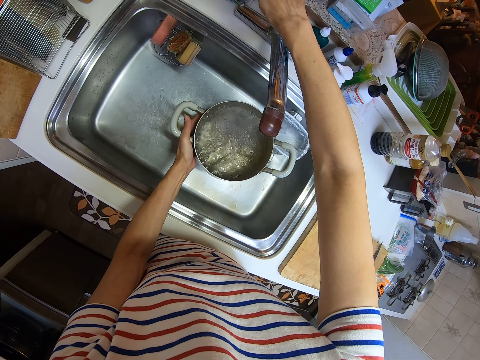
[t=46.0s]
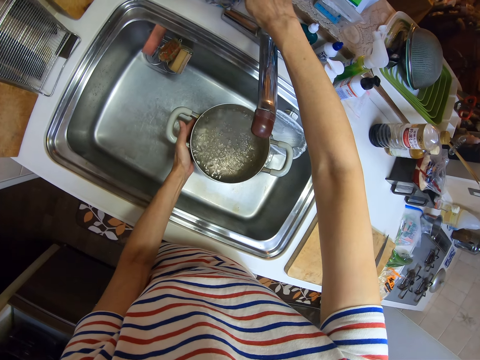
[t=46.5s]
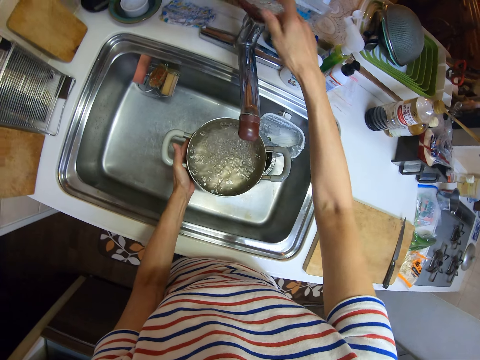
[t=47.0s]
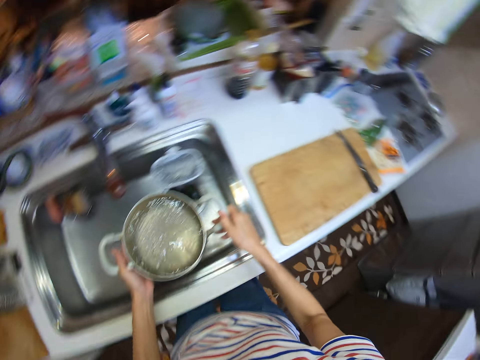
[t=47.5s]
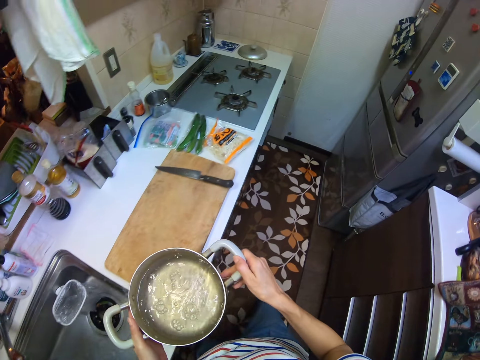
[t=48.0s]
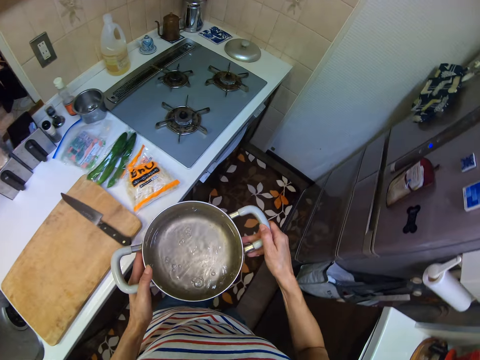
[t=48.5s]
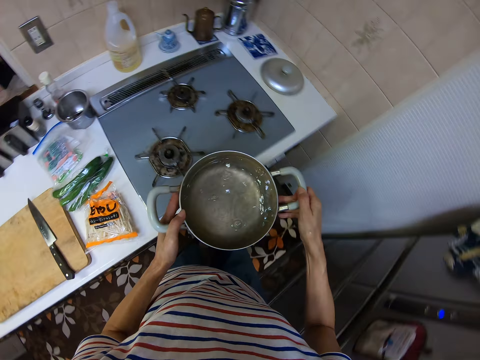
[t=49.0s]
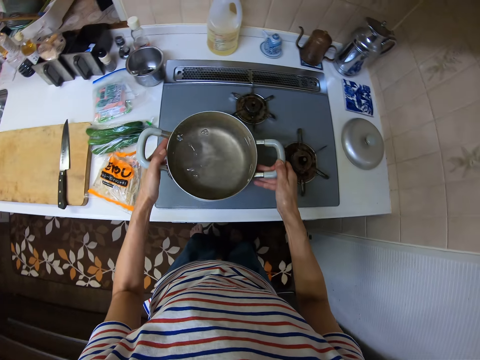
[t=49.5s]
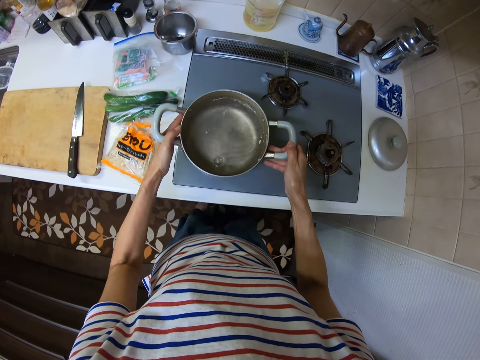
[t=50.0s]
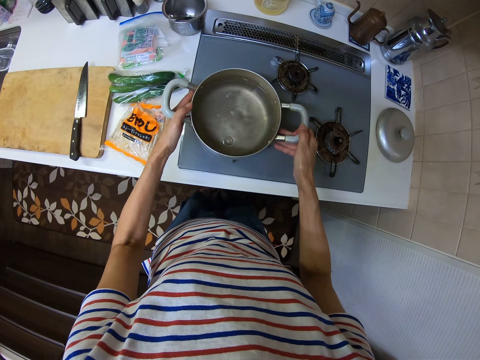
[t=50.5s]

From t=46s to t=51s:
The camera wearer turns off the tap using his right hand. He holds the handle of the pot using his right hand. He moves to the cooker. He drops the pot on the cooker using both hands.

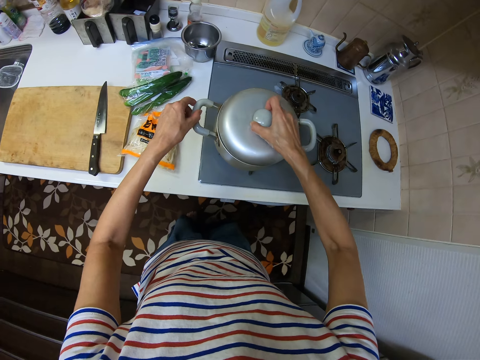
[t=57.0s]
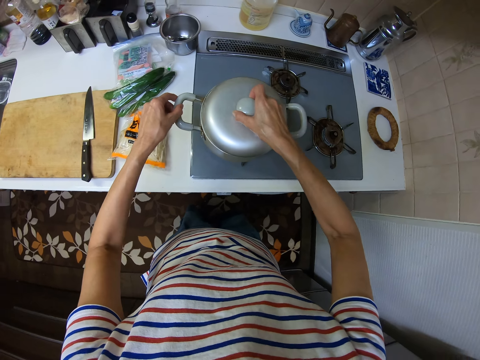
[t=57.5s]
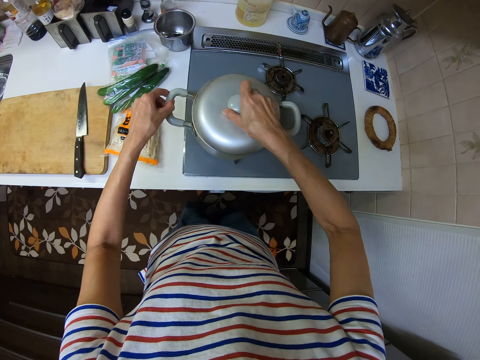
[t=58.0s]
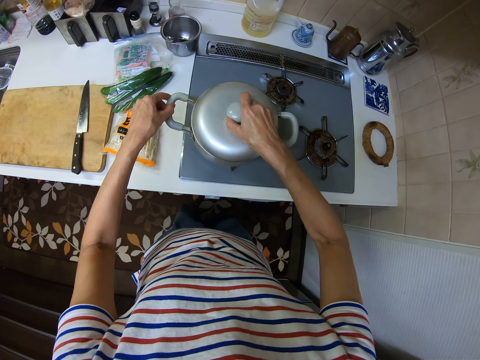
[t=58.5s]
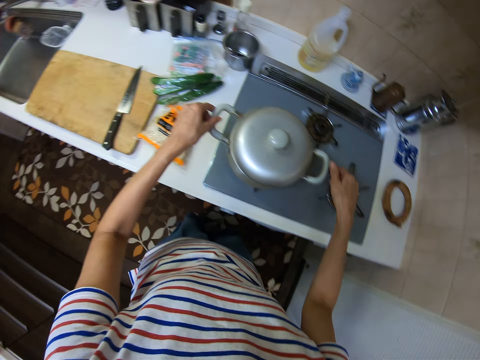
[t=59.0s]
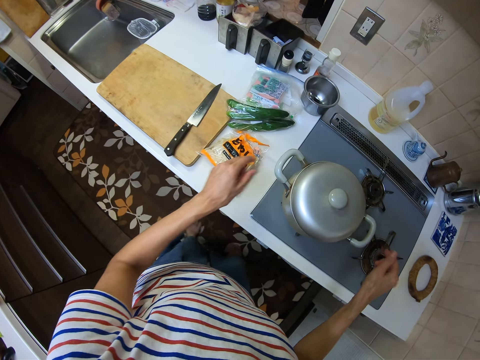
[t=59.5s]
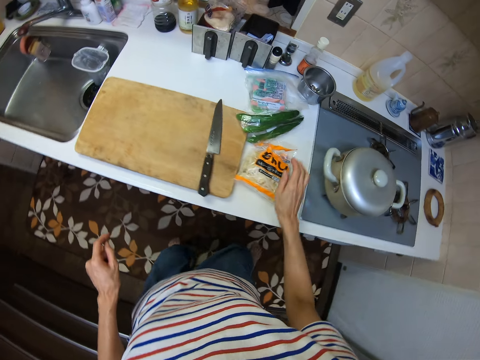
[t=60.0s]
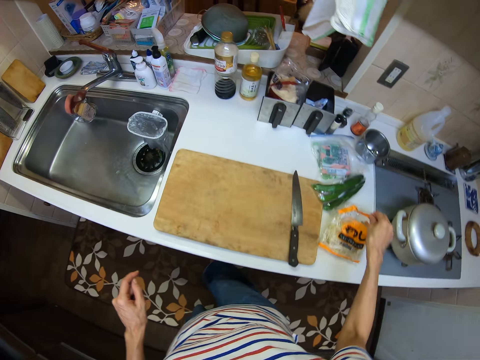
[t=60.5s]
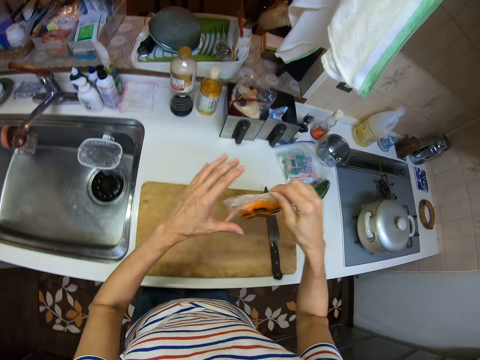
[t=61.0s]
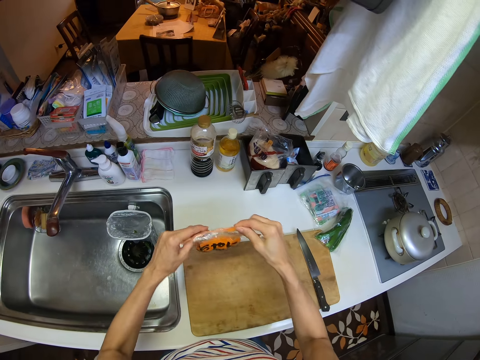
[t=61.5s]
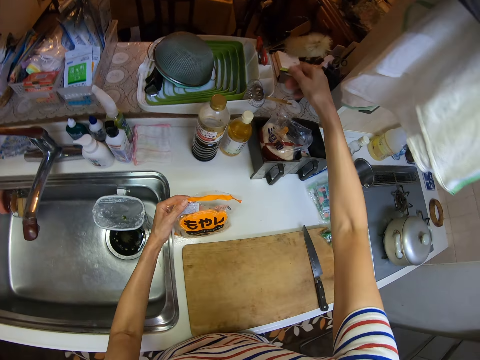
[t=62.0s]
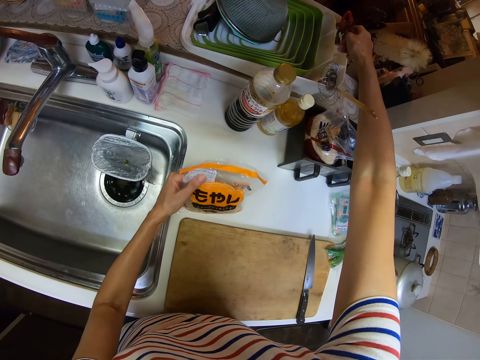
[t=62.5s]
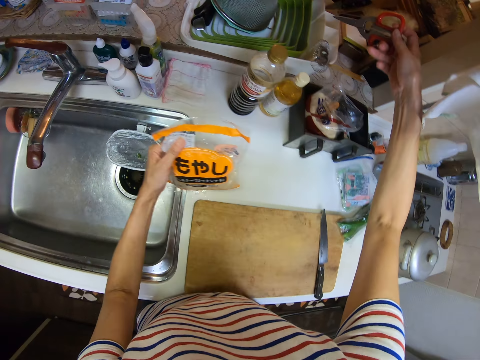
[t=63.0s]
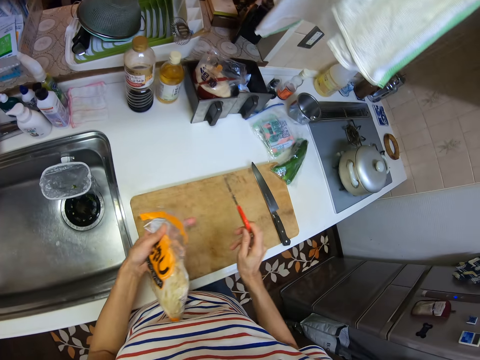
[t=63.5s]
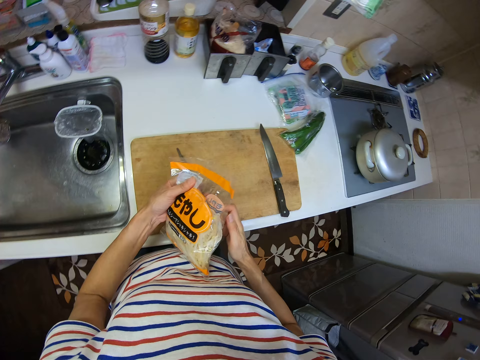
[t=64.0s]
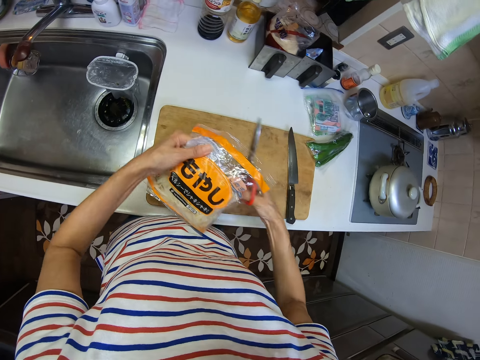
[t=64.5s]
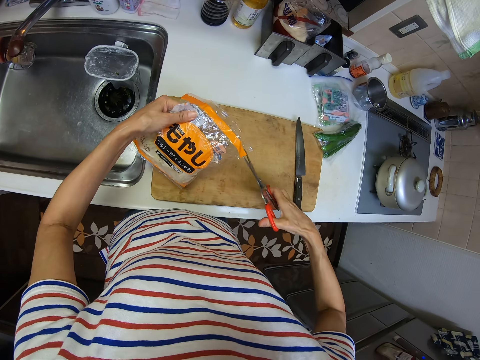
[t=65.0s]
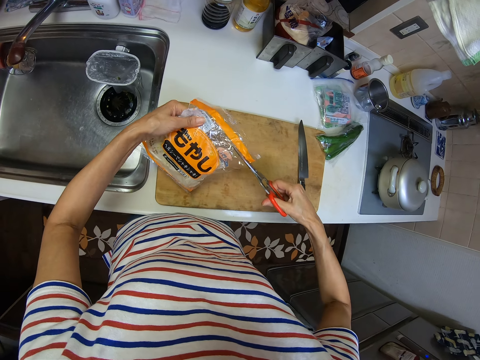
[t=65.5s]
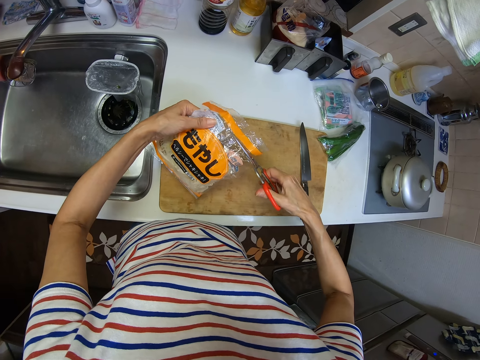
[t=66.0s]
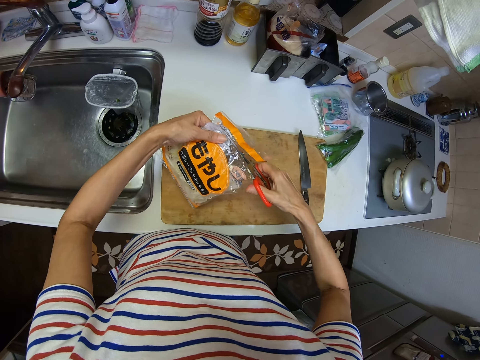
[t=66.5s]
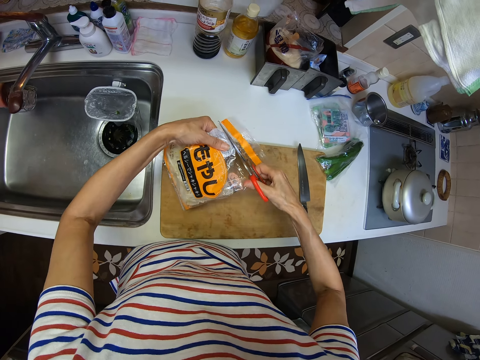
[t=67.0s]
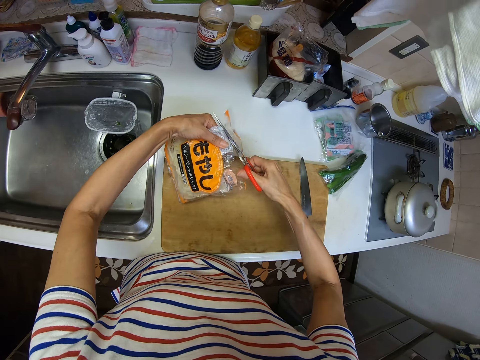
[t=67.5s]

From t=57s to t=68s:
The camera wearer moves aside. He picks up the bag of pasta or vegetables using his right hand. He transfers the bag of pasta from his right hand to his left hand. He drops the bag of pasta on the kitchen countertop using his left hand. He picks up the scissors using his right hand. He cuts the bag of pasta using the scissors.

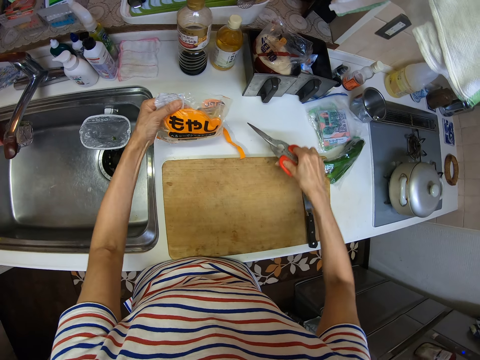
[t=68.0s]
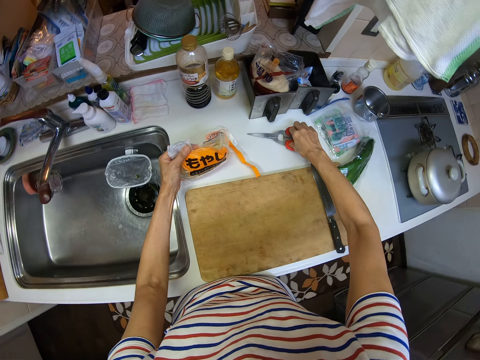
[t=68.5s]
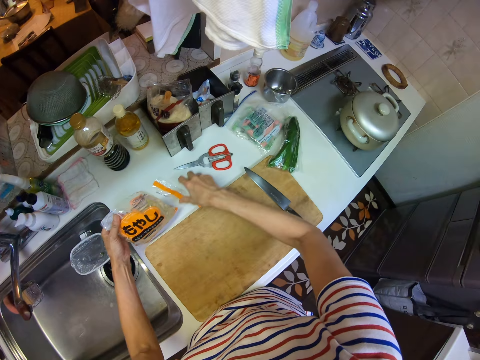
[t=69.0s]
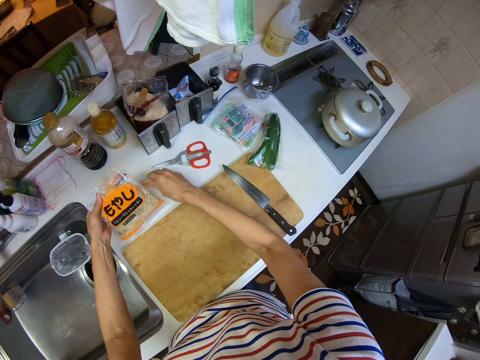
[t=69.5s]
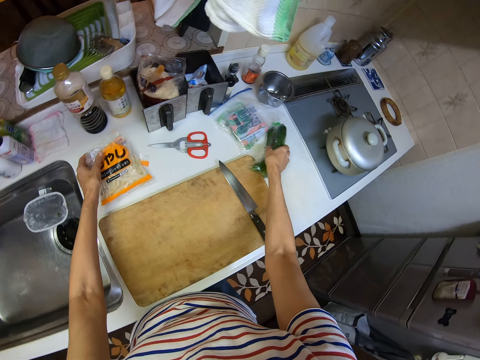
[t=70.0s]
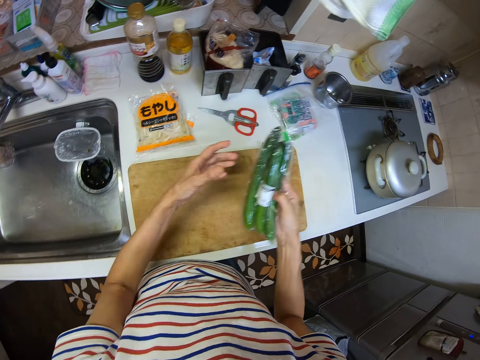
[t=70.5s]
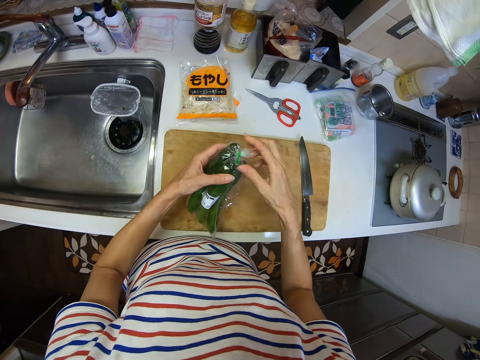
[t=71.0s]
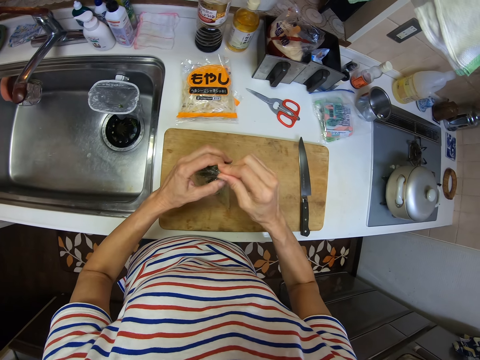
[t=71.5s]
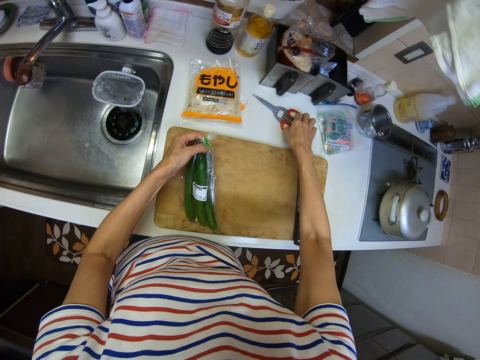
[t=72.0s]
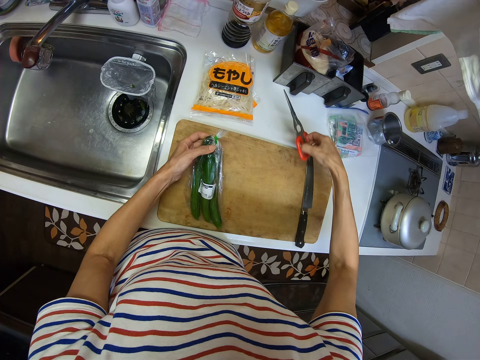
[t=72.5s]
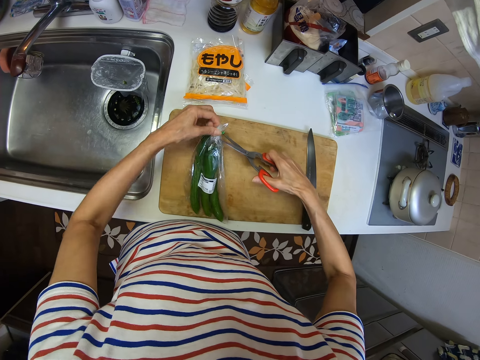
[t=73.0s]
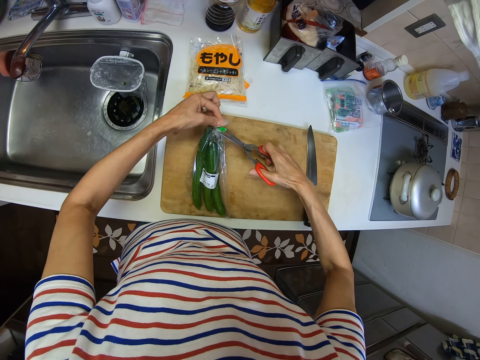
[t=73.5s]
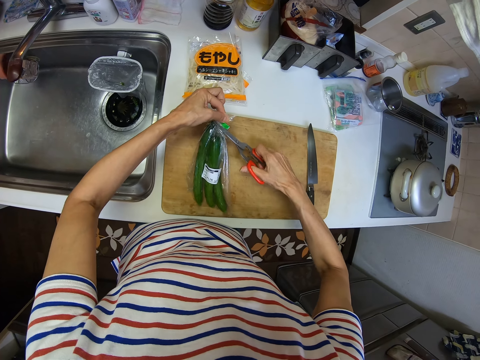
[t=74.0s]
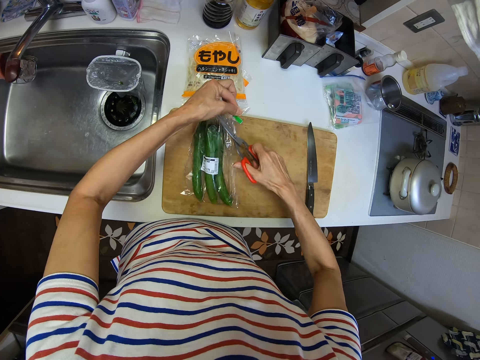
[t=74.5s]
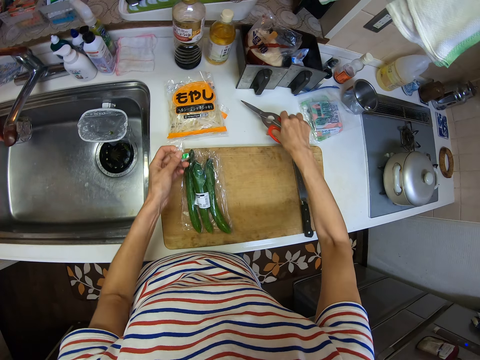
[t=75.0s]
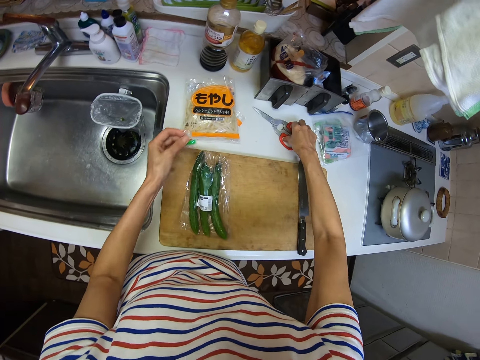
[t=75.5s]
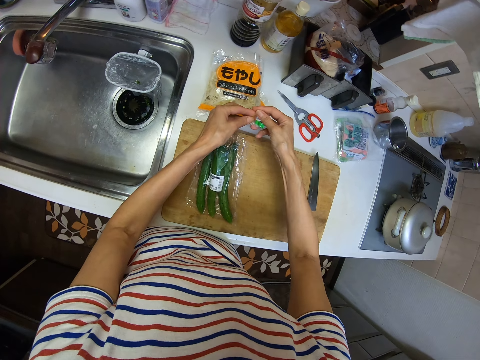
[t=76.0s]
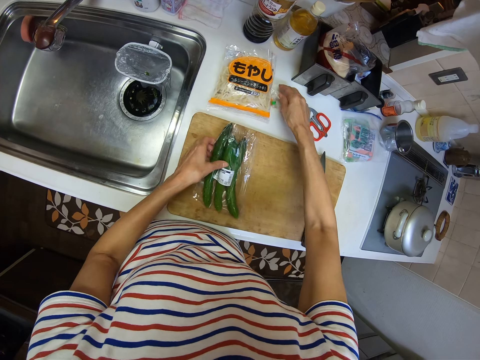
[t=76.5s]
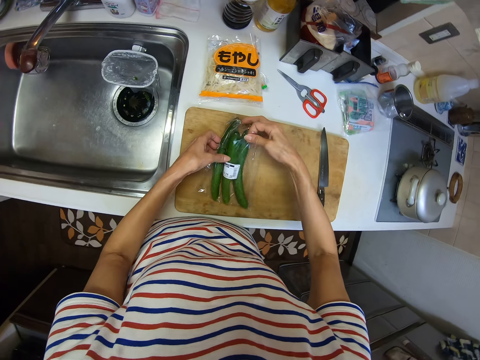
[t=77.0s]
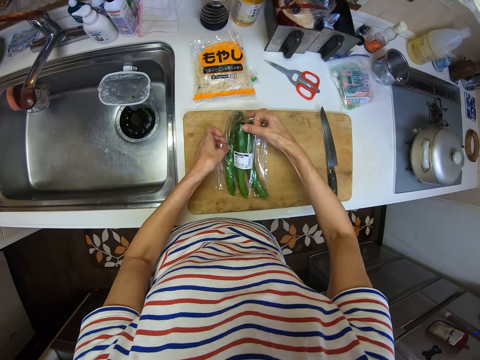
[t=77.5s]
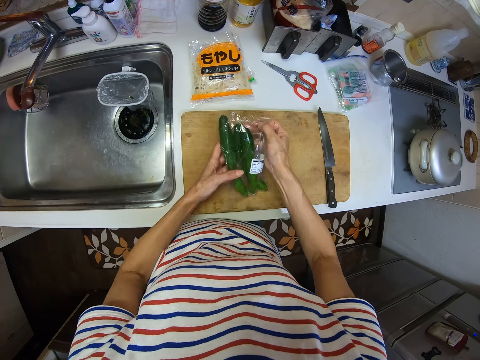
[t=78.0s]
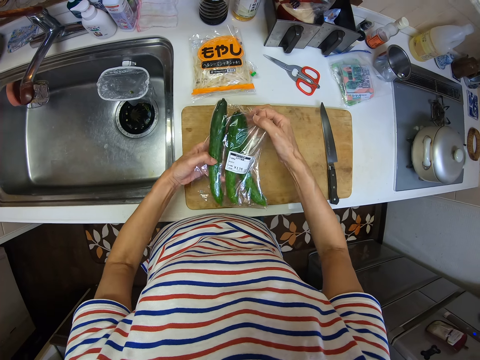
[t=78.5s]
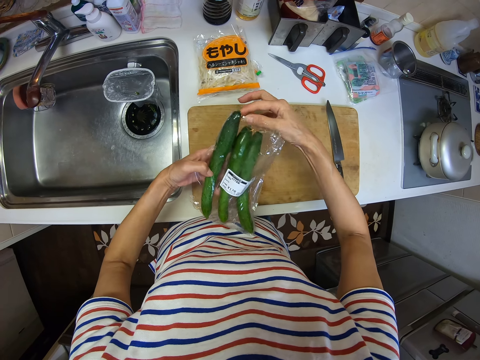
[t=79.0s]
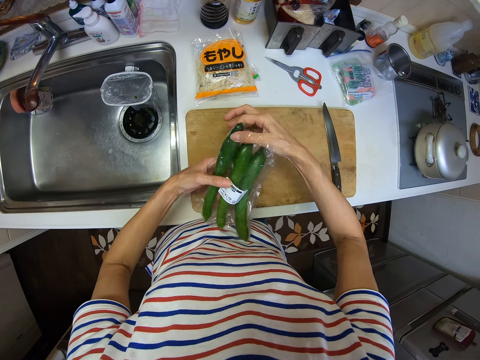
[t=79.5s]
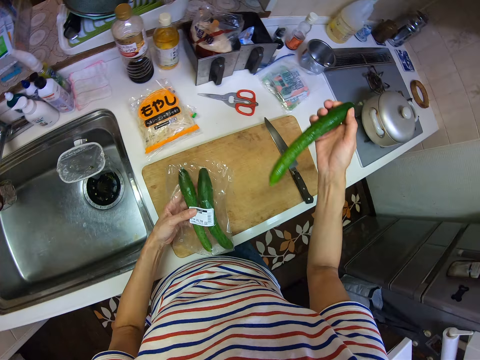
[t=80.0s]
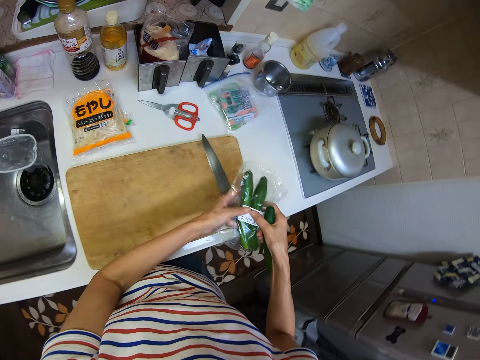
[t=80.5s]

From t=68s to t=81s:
The camera wearer drops the scissors on the kitchen countertop using his right hand. He adjusts and drops the bag of pasta on the kitchen countertop using both hands. He picks up the bag of cucumbers using his right hand. He transfers the bag of cucumbers from his right hand to his left hand. He drops the cucumber on the chopping board using his left hand. He picks up the scissors using his right hand. He cuts the bag of cucumbers using the scissors. He drops the scissors on the kitchen countertop using his right hand. He transfers a piece of the bag from his left hand to his right hand. He drops the piece of bag on the kitchen countertop using his right hand. He sorts the bag with both hands. He picks the cucumber pack. He picks a cucumber from the pack using his right hand.
